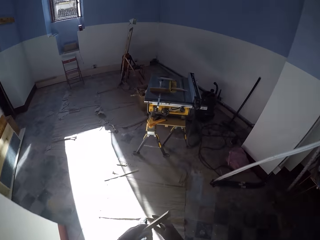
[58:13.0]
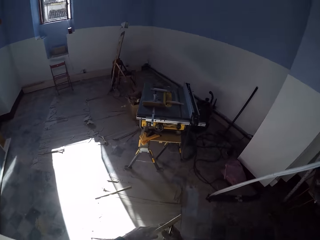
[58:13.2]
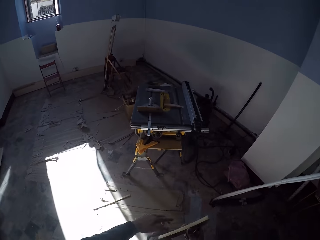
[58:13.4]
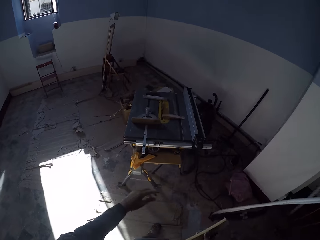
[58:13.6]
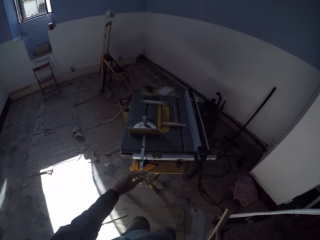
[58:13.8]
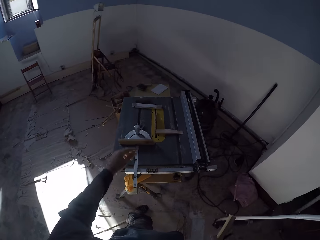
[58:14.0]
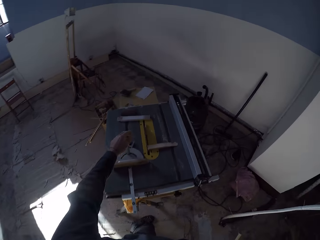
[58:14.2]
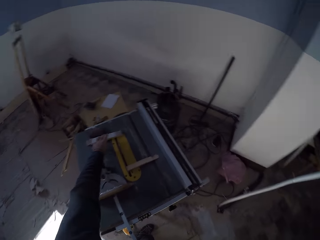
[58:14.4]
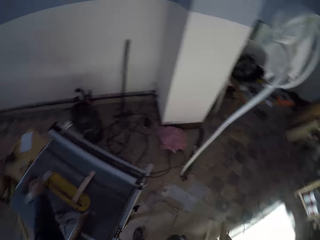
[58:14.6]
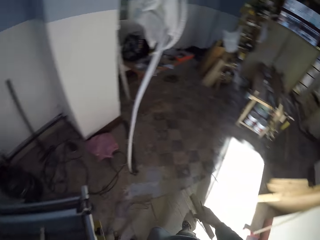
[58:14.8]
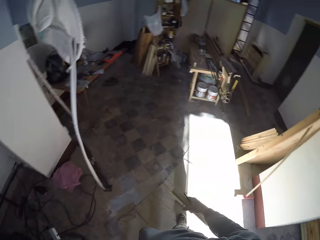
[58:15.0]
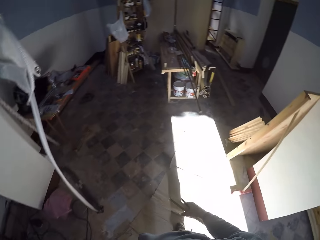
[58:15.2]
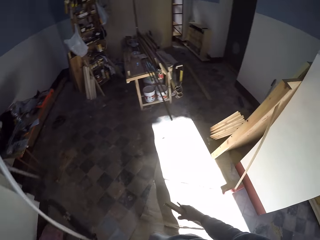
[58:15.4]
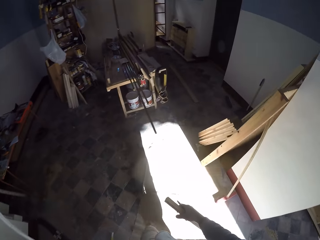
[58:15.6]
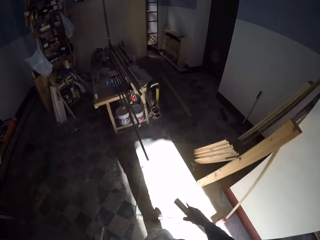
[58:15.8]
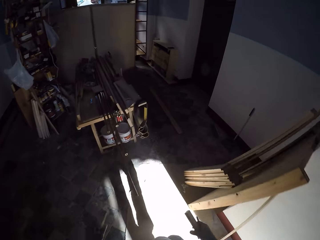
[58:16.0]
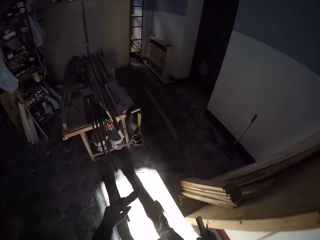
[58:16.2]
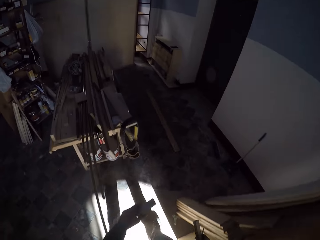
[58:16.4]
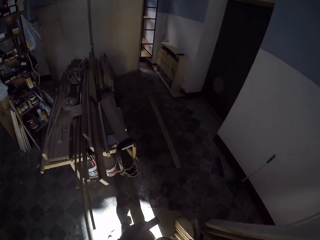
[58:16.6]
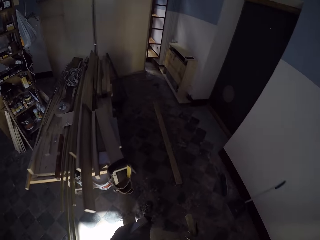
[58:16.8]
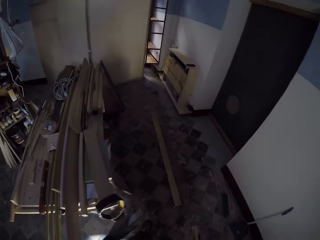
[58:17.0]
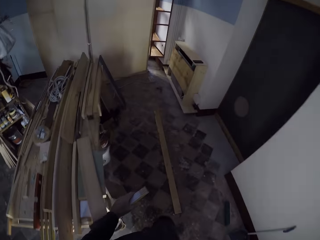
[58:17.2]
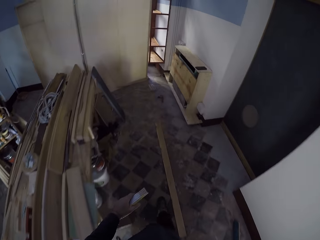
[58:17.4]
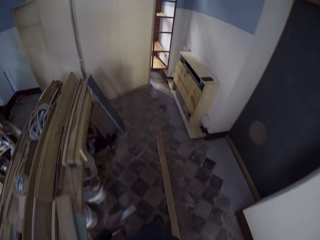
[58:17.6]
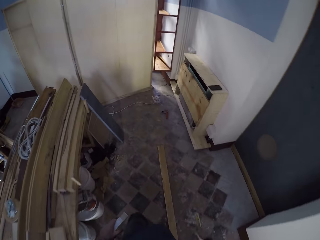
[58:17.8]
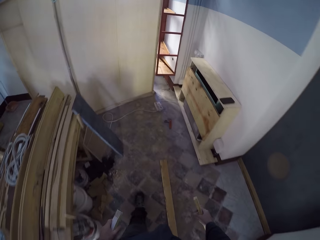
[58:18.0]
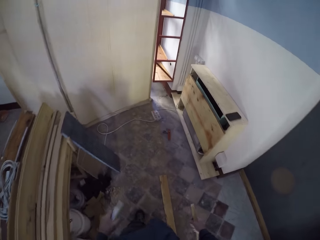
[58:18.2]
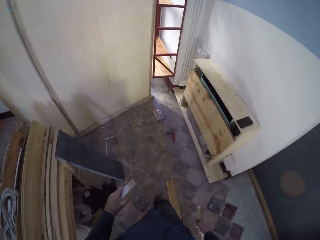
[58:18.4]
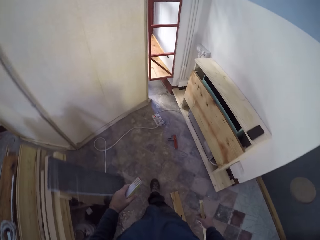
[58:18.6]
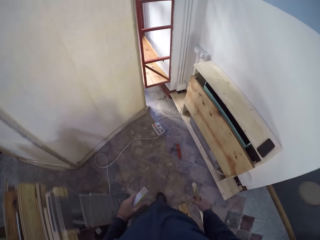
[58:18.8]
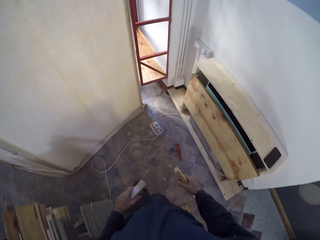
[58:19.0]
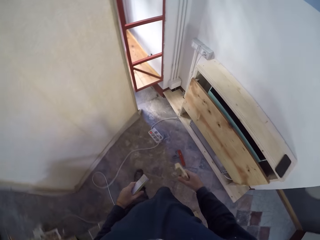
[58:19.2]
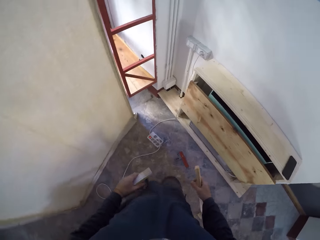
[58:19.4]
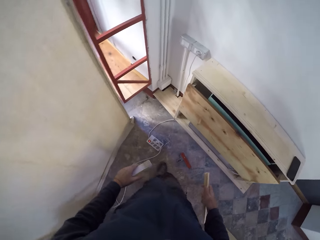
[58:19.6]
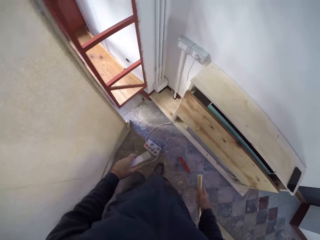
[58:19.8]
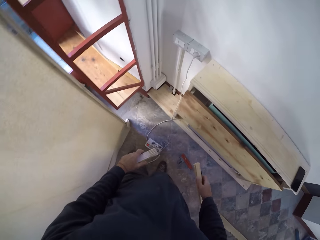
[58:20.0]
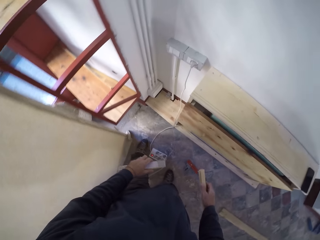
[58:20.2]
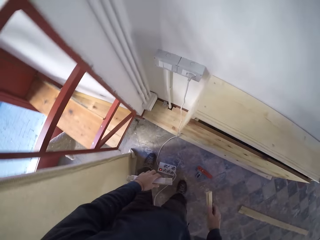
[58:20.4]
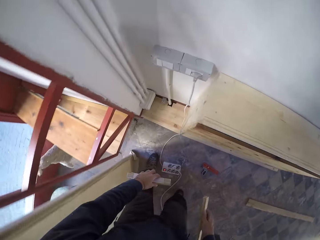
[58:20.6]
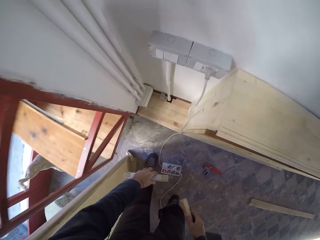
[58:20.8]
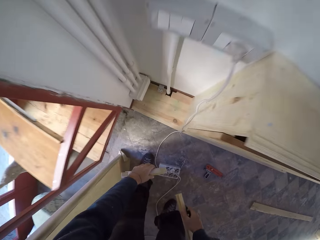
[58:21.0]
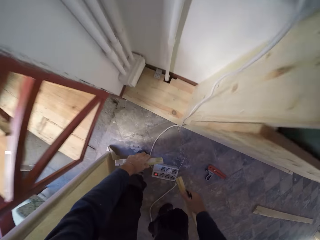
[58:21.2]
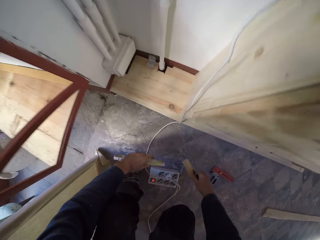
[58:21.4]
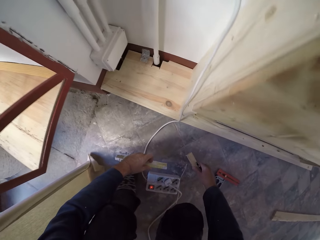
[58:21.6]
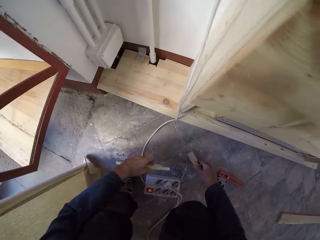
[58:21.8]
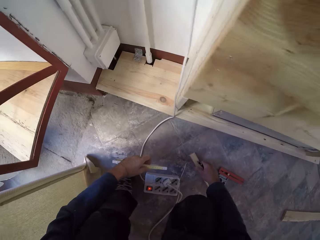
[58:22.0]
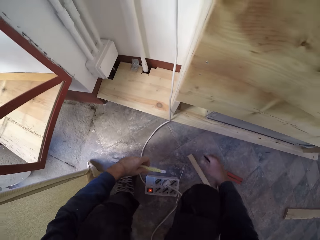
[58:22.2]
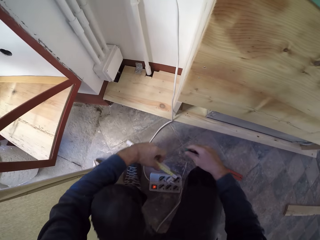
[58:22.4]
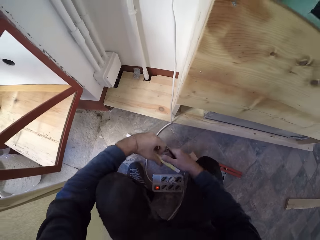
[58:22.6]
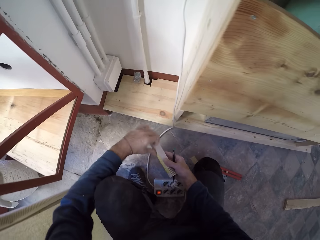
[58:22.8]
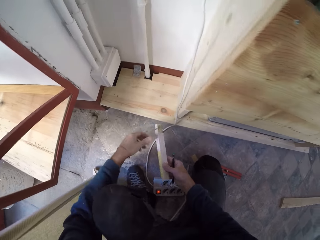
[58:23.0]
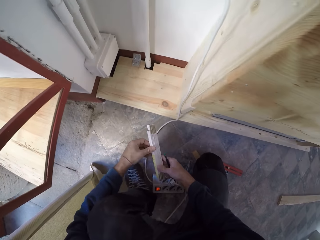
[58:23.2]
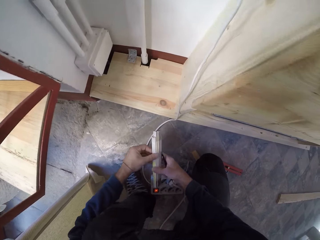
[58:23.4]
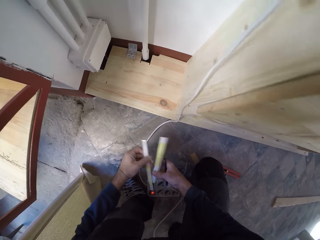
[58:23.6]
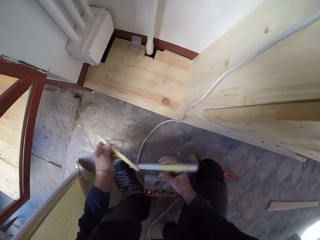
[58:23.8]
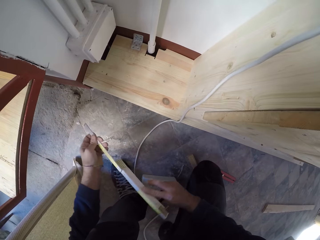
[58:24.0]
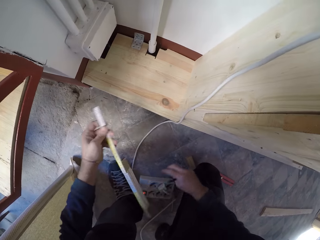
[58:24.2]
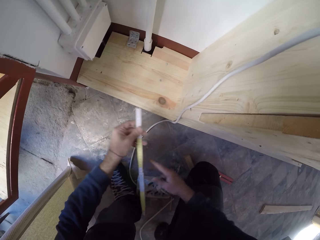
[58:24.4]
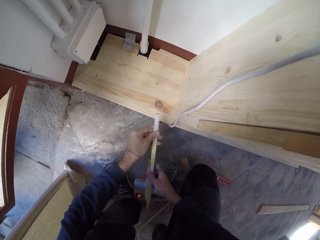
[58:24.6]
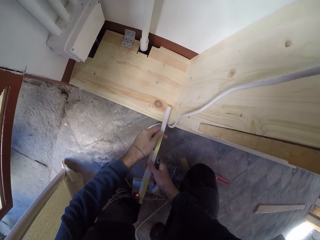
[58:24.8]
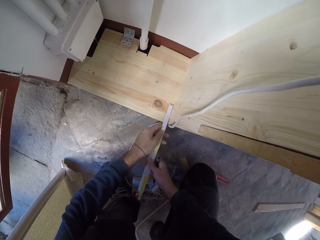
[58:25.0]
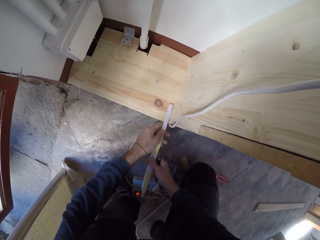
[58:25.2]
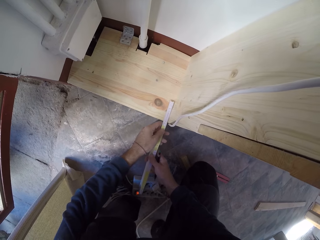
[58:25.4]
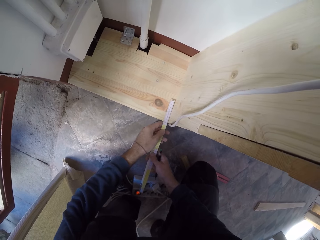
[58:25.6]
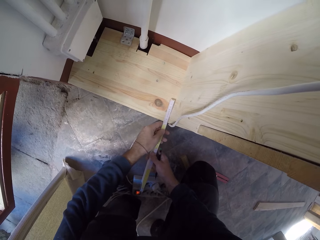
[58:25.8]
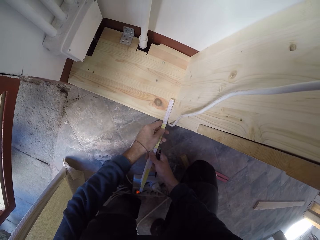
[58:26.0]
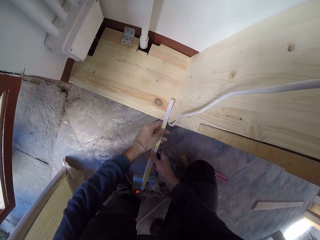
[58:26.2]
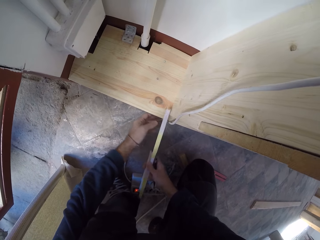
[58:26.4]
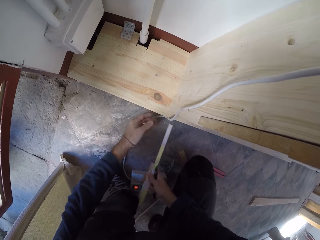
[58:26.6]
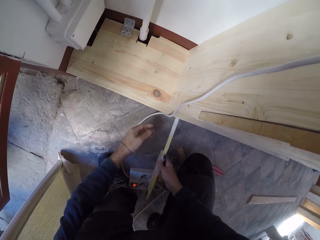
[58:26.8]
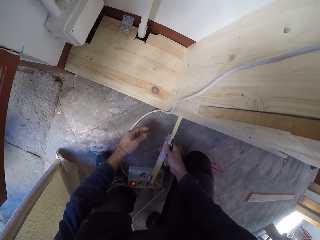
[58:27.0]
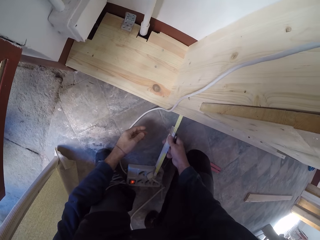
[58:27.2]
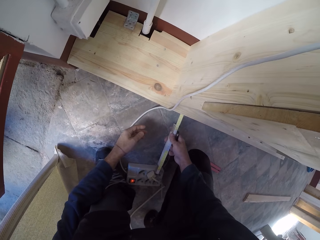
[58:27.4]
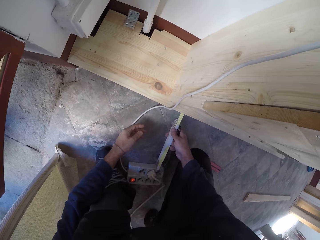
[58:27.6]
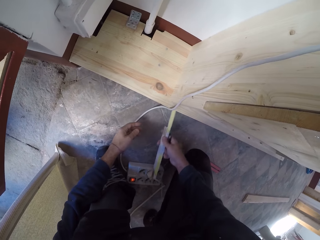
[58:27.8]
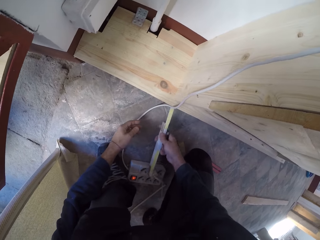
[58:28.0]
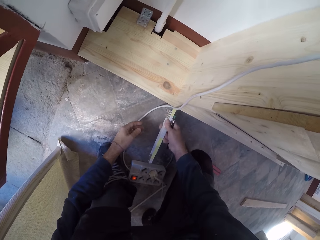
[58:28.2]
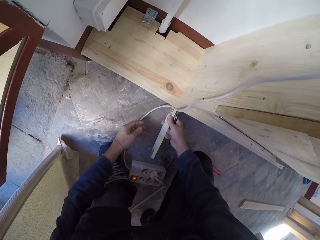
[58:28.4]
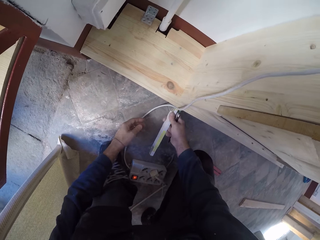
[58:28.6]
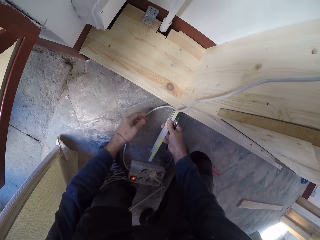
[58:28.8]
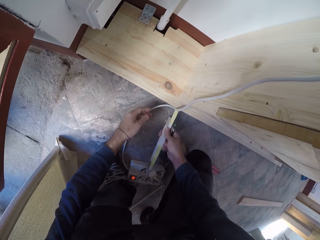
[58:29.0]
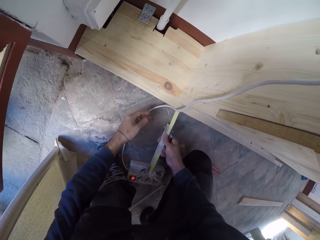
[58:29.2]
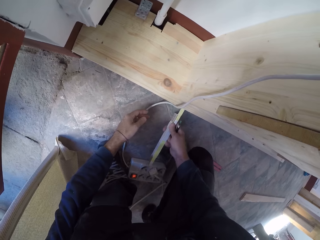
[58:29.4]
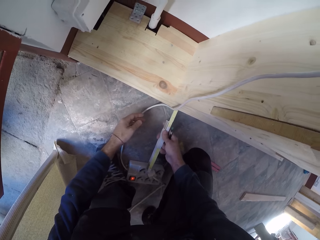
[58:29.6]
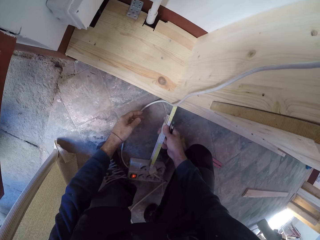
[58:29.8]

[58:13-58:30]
The camera wearer passes the plank of wood in his left hand to his right hand. He picks up the folding rule from the table saw with his left hand. He walks to the other end of the room. He places the plank of wood in his right hand on the floor. He passes the folding rule in his left hand to his right hand. He opens the folding rule in his right hand with his left hand. He measures the platform with the folding rule in his right hand.

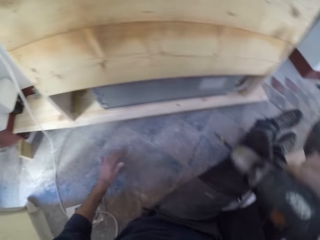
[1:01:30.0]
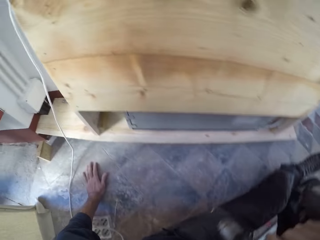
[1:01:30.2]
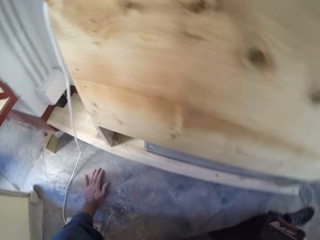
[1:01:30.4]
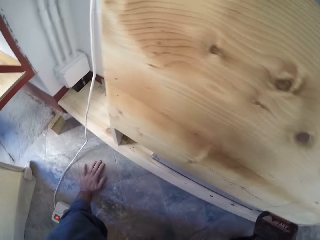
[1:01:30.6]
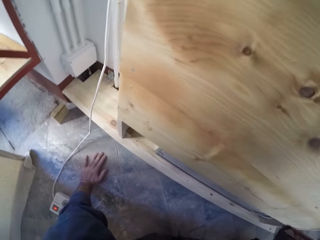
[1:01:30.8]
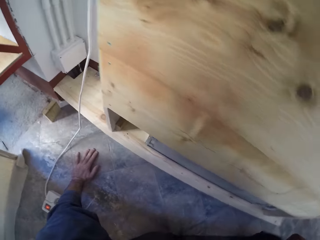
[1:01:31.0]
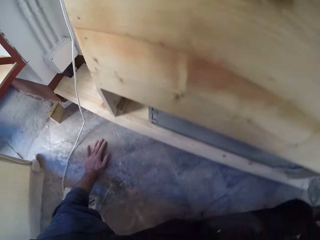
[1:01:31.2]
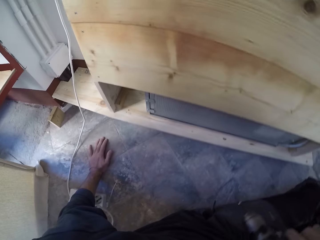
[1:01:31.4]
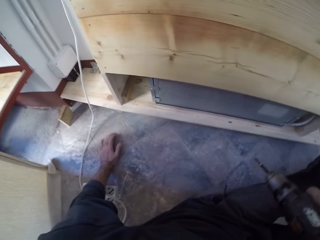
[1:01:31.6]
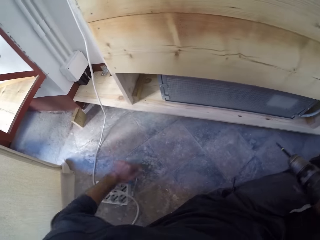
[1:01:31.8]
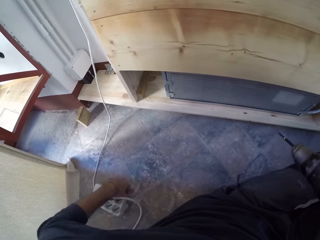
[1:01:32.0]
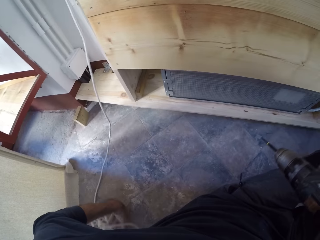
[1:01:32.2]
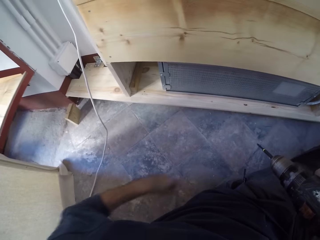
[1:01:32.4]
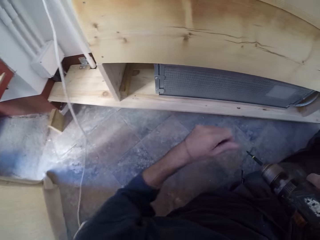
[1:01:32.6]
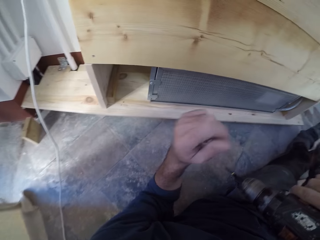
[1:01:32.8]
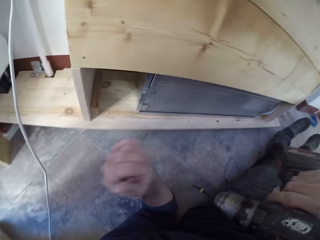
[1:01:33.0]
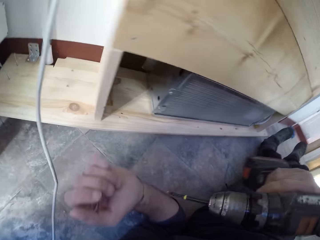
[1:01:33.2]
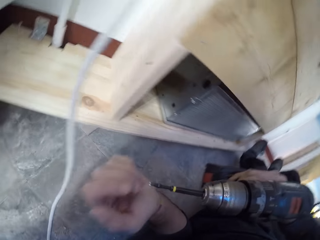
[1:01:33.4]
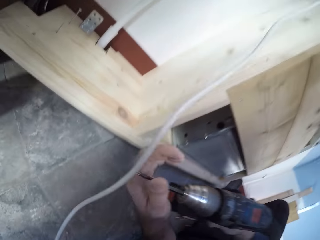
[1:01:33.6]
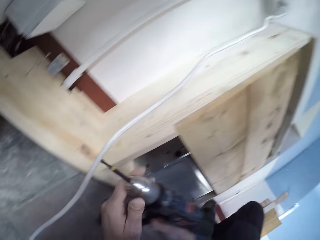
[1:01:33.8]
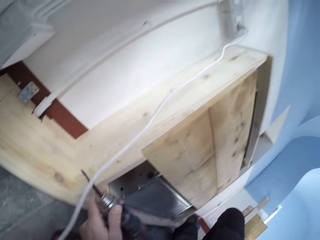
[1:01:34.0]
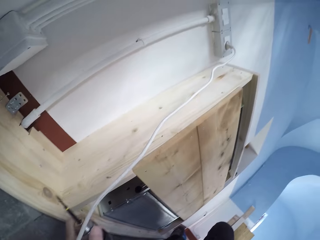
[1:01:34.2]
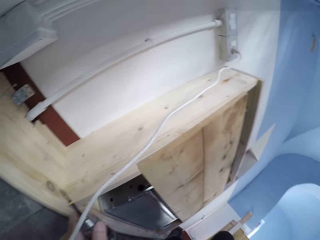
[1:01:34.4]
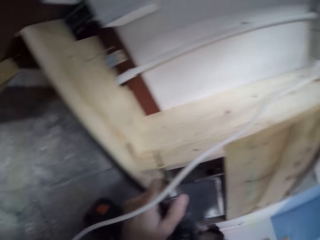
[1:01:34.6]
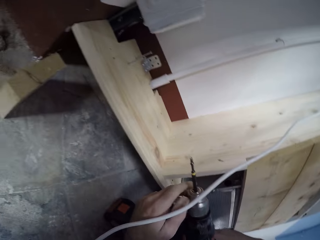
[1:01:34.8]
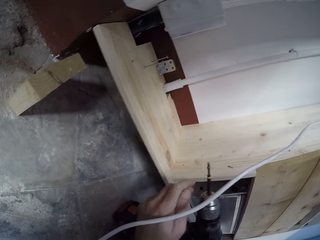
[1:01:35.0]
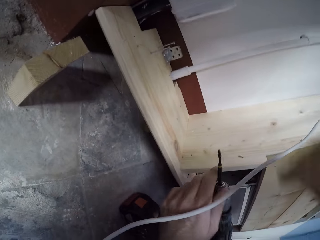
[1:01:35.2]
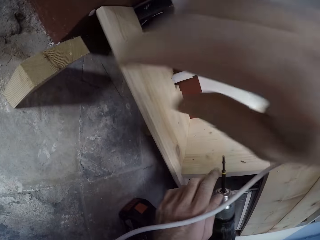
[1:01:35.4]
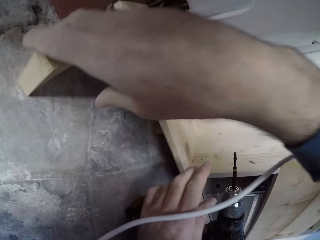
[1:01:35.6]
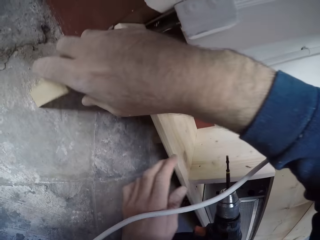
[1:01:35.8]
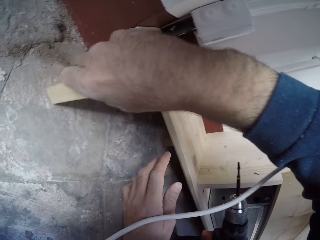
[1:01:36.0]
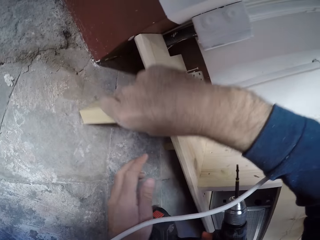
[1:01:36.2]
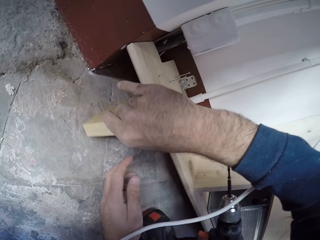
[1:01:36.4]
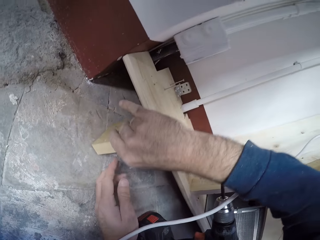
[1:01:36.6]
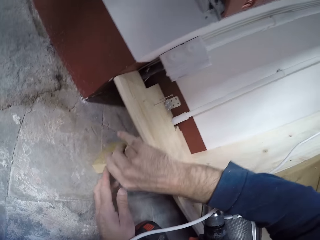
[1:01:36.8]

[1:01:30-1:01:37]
The camera wearer touches the floor using his left hand. He moves the extension with his left hand. He lifts his left hand up. He touches the drill using his left hand. He removes his left hand from the drill. He adjusts the wood with his right hand. He picks up a small piece of wood on the ground using his right hand.
